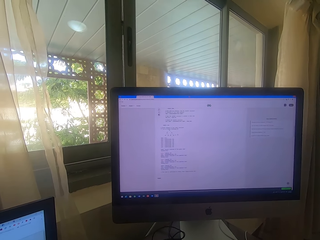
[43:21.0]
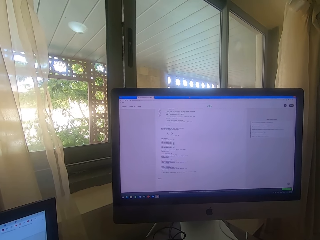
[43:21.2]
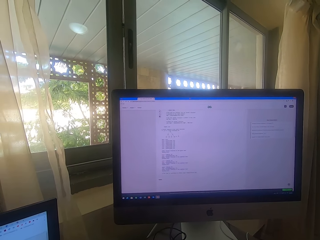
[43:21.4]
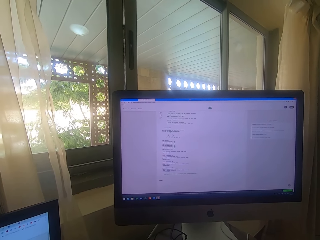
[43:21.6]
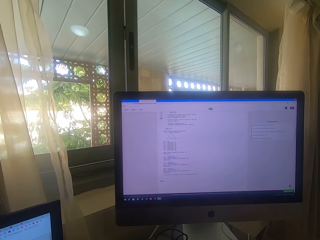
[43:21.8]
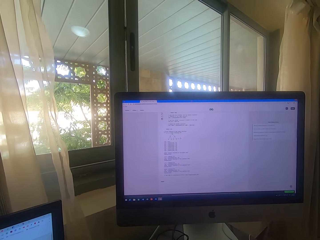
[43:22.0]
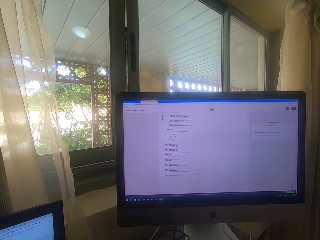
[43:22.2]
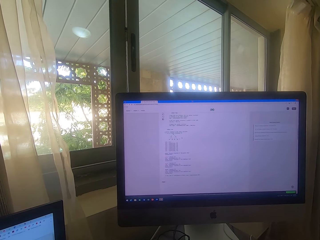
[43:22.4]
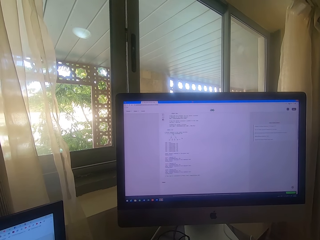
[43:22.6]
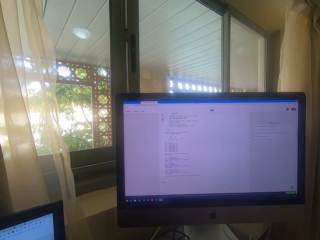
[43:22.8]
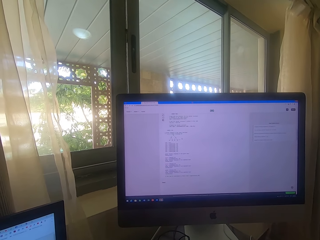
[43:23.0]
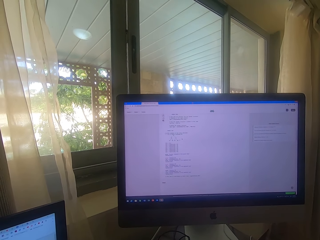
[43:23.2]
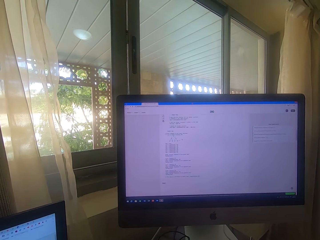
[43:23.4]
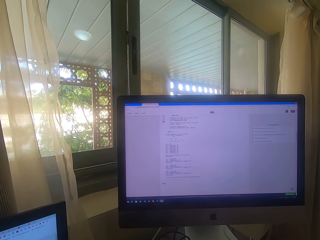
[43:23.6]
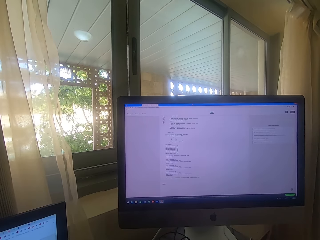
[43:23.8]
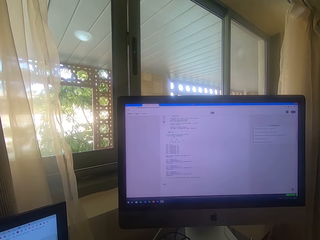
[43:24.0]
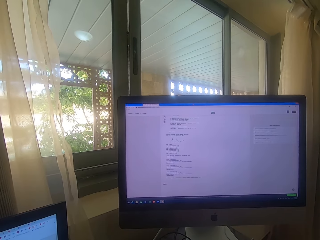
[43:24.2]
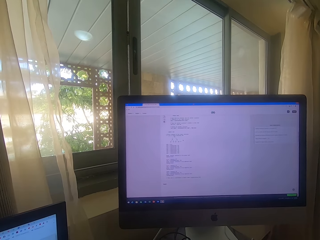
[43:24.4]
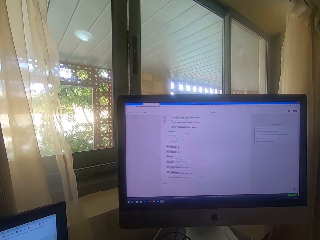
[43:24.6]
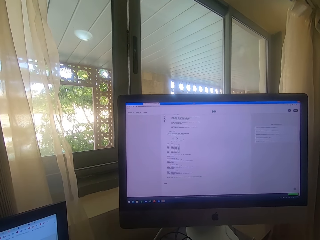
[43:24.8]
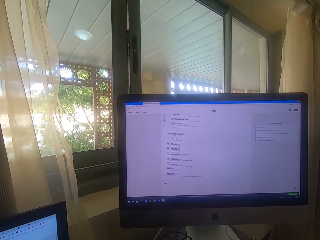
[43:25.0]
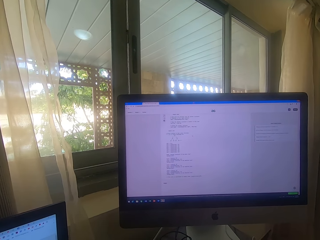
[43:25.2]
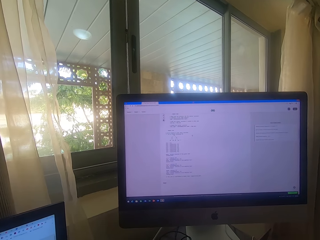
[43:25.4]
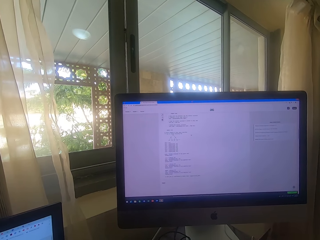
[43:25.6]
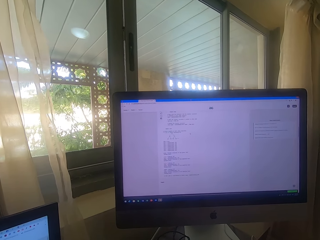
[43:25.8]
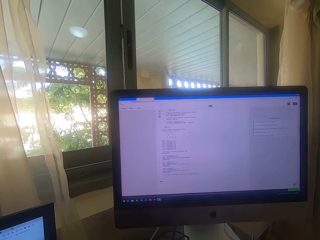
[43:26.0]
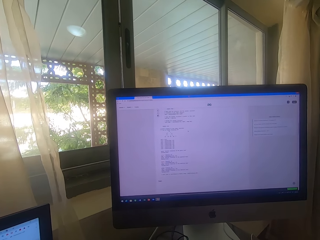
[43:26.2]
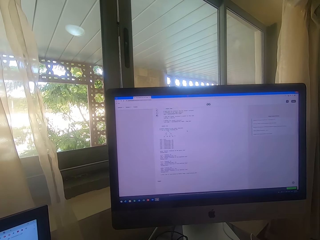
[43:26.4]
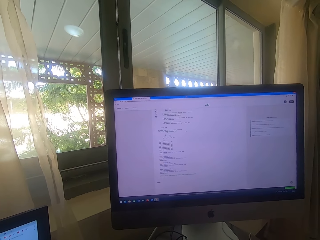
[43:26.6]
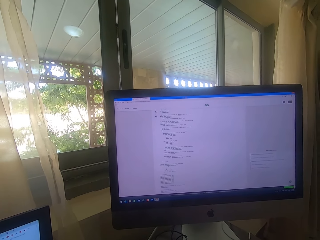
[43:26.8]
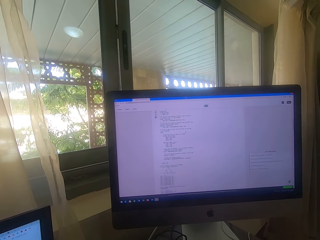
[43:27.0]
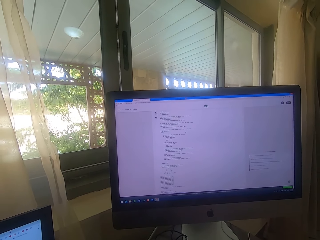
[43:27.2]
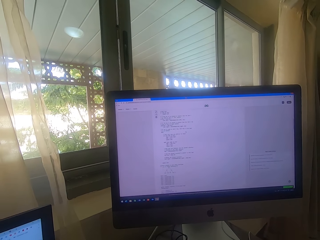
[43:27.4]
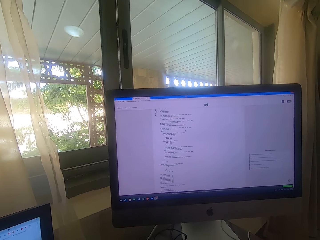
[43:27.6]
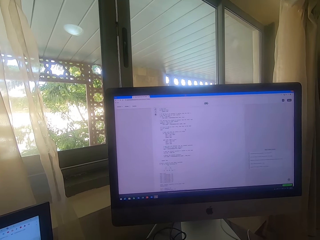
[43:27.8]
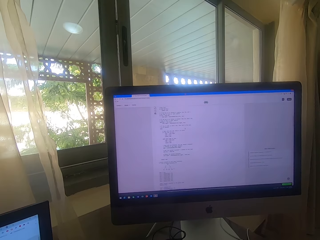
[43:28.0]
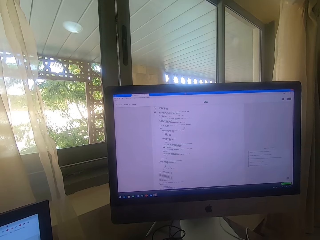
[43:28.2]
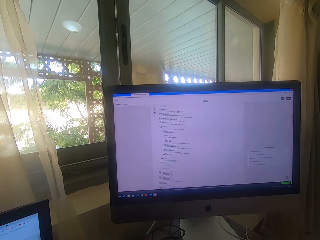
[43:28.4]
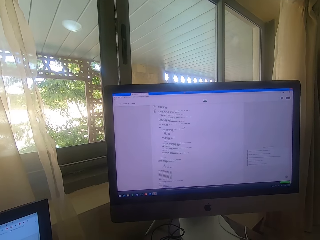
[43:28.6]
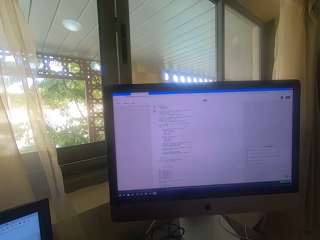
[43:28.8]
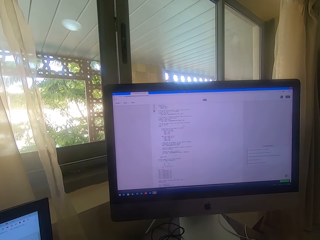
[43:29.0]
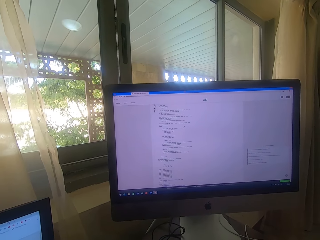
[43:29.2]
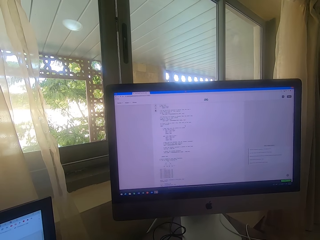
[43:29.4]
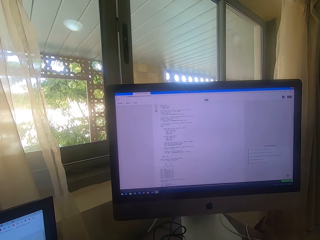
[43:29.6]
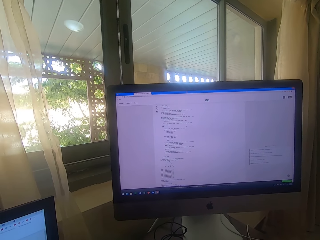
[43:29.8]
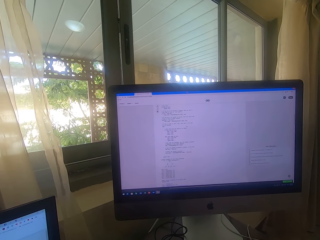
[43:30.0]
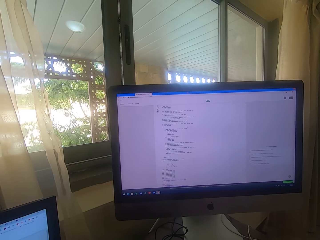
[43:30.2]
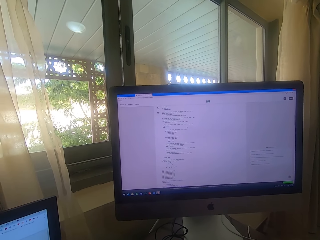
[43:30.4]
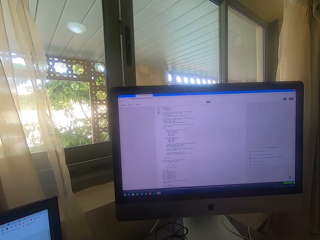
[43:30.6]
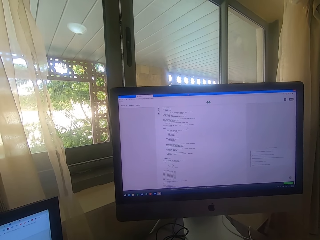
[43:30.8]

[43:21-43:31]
The camera wearer looks at the desktop computer. They operate the desktop computer. They listen to music.

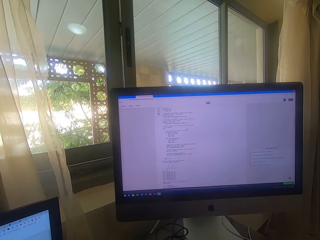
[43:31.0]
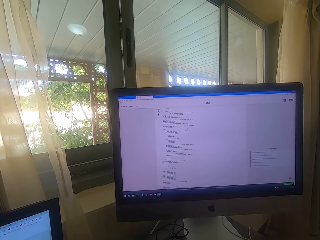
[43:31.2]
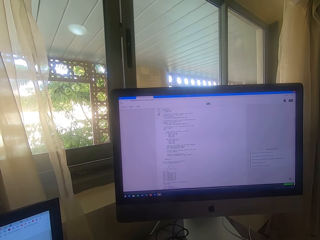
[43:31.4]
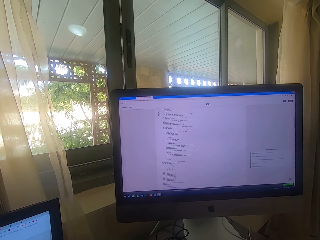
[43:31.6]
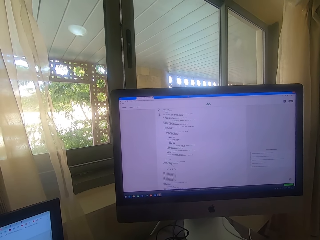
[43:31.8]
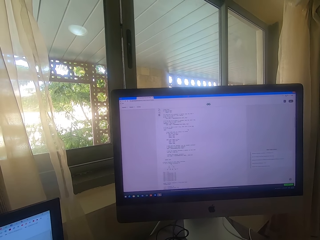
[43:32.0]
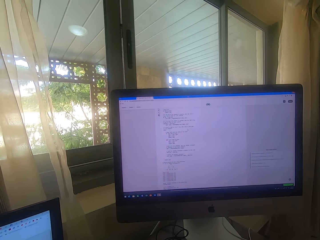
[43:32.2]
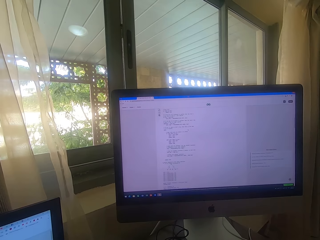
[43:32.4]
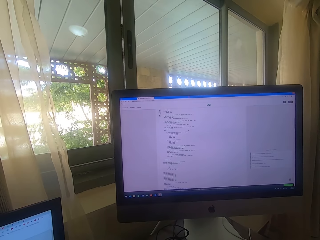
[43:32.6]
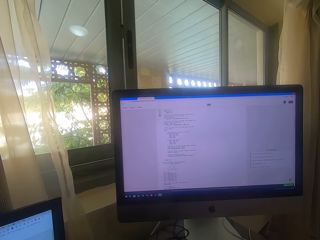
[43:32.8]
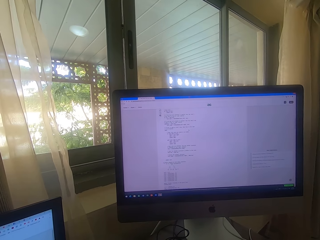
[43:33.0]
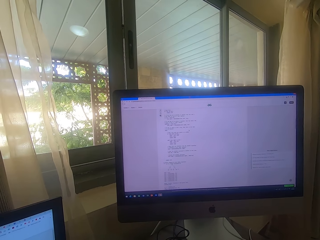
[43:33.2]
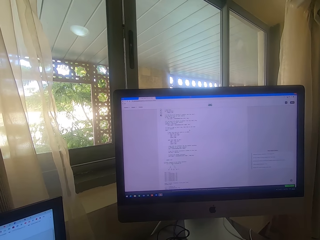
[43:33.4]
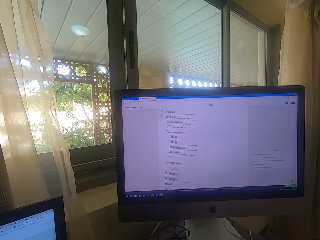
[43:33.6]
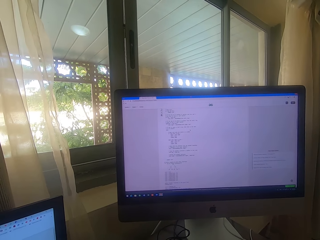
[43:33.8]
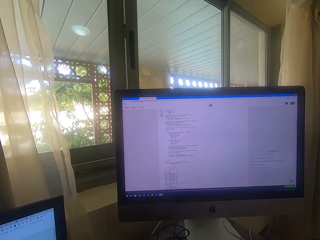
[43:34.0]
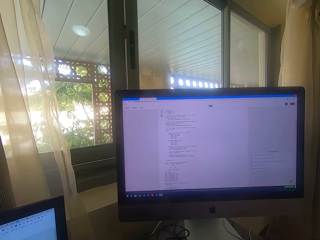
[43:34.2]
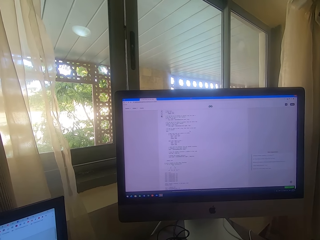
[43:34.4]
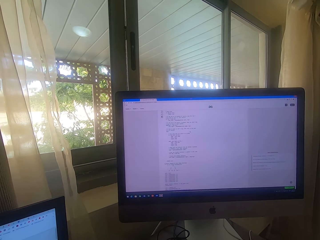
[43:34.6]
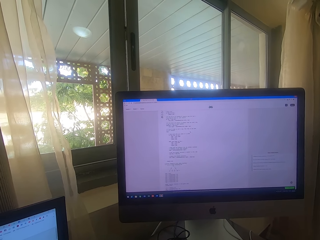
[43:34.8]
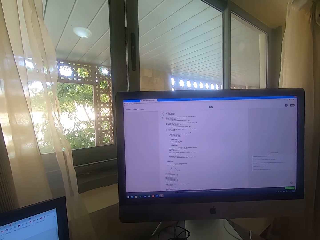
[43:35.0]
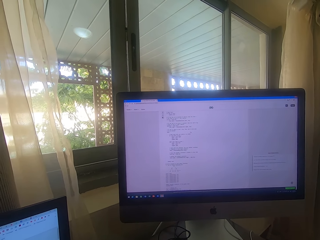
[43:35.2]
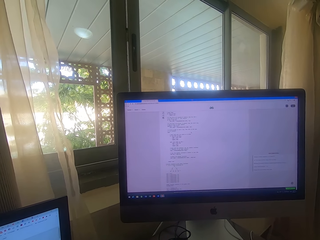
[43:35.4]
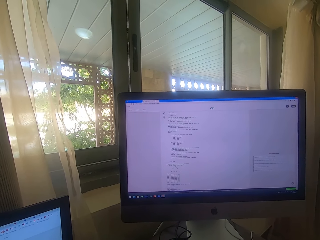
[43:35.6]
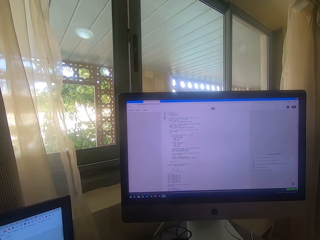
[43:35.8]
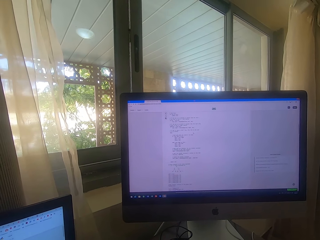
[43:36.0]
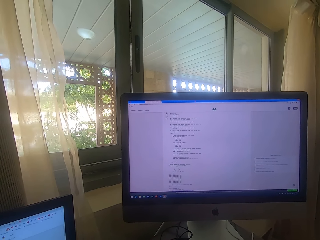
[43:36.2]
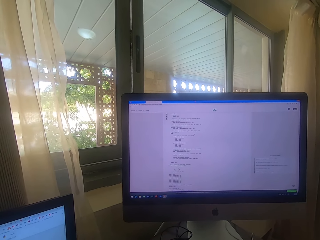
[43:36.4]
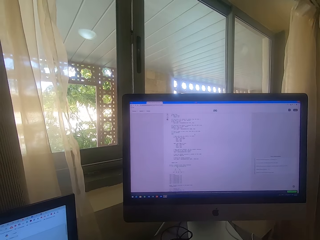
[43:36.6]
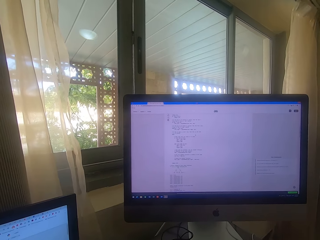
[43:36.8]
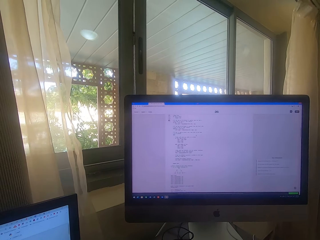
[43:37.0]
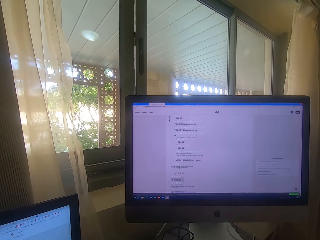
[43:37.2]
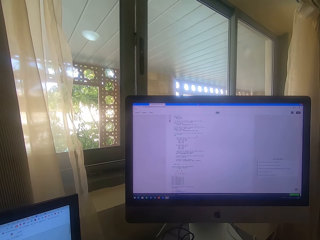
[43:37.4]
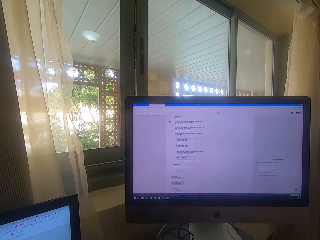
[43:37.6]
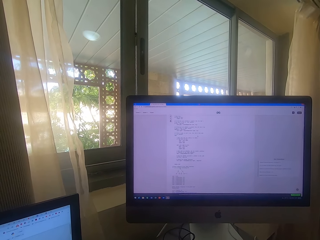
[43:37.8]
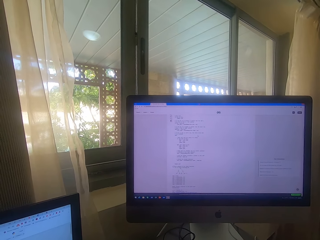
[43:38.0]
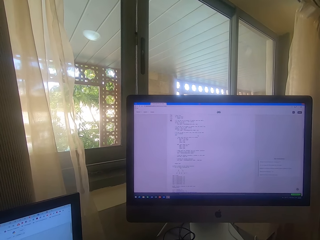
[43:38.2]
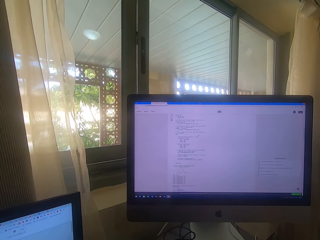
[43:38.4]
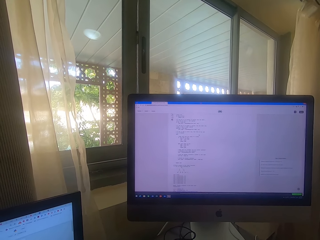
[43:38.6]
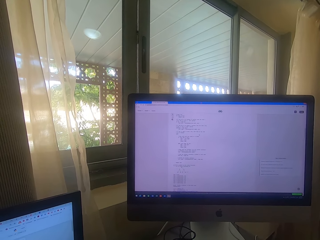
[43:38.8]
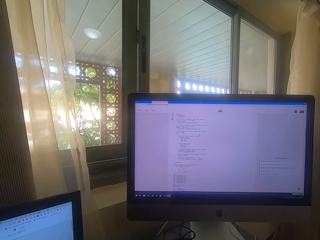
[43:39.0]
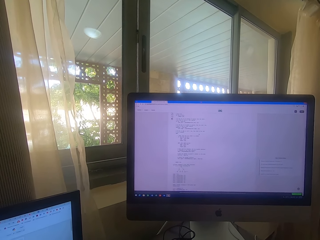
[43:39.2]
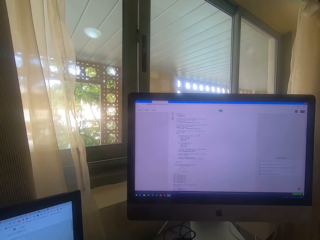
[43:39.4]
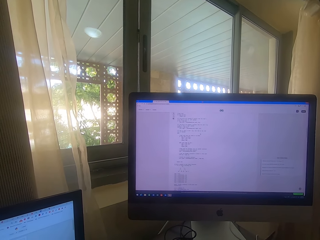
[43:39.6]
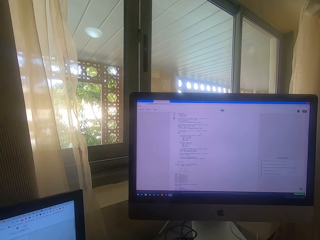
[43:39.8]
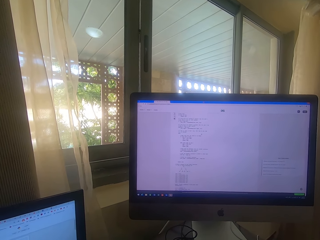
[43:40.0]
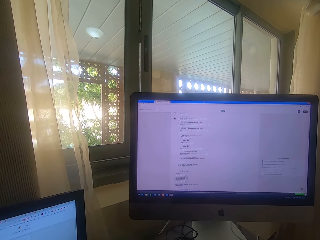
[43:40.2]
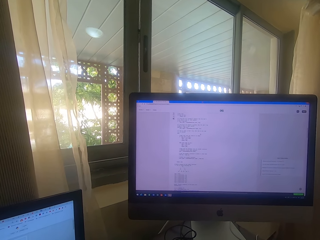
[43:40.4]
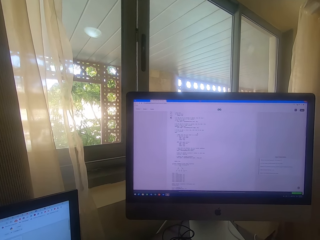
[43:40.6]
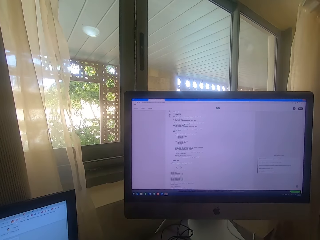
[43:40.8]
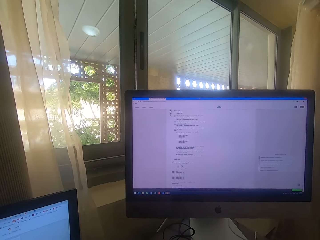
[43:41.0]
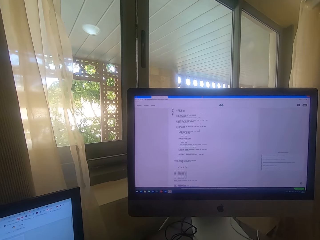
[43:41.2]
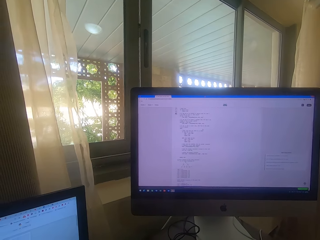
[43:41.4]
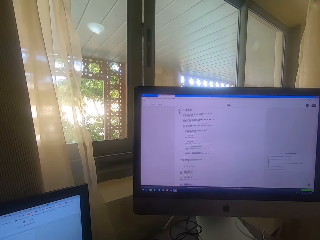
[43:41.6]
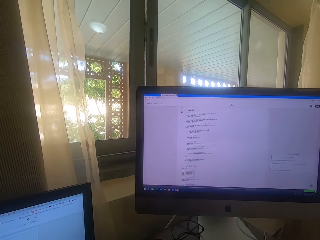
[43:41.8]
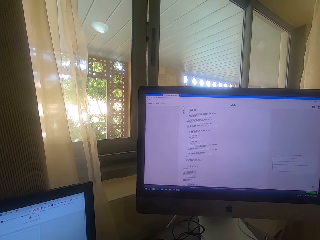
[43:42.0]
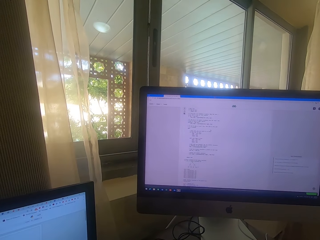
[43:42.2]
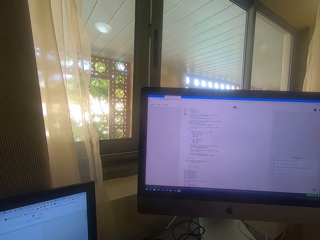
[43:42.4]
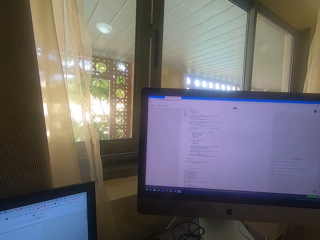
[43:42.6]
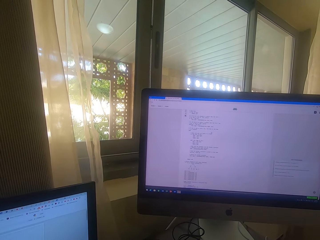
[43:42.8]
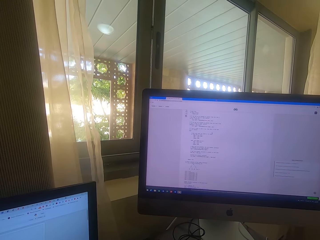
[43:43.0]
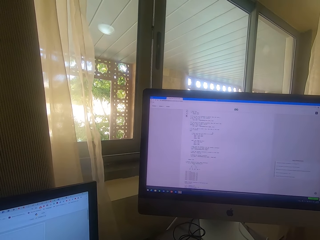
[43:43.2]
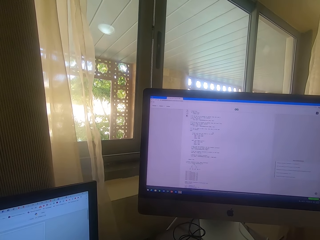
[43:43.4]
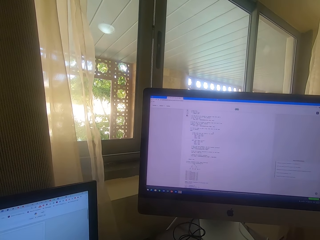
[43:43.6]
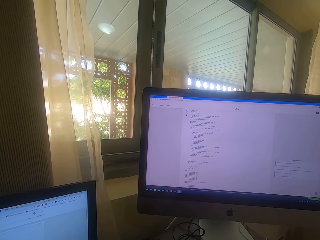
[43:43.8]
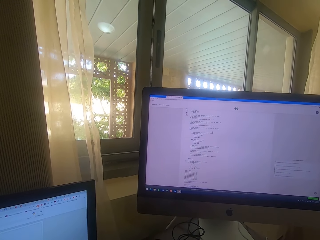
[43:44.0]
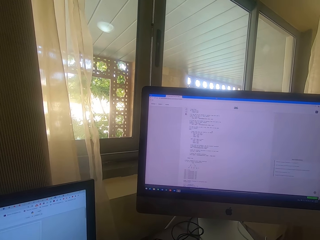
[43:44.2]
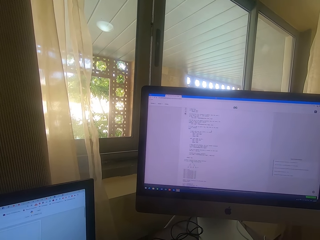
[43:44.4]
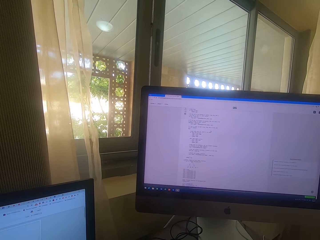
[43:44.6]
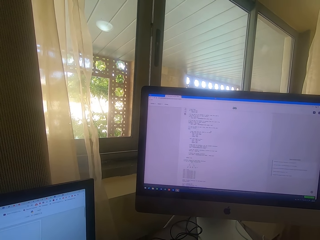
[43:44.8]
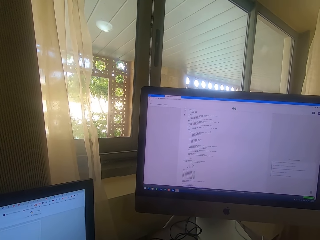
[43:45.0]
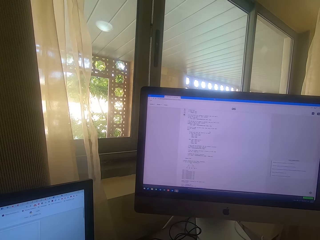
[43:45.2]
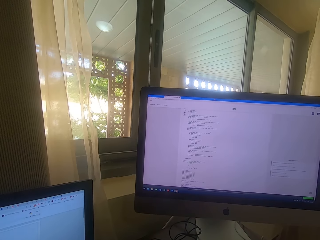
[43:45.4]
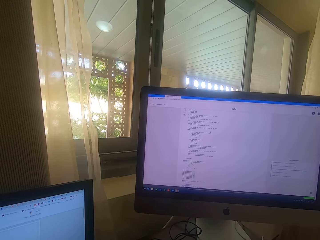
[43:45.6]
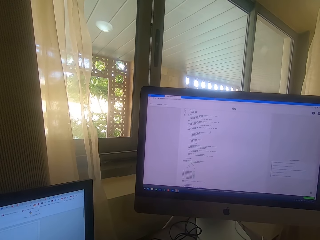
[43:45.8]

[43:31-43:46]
The camera wearer looks at the desktop computer. They look at the computer.
